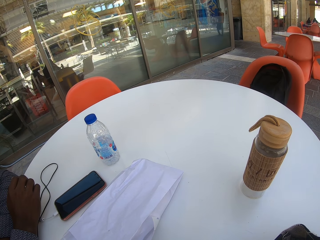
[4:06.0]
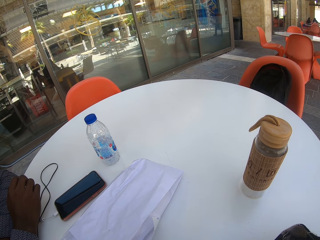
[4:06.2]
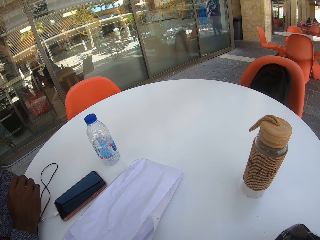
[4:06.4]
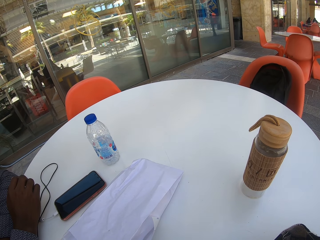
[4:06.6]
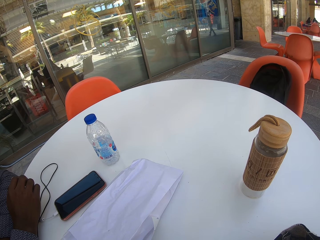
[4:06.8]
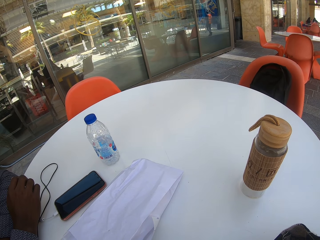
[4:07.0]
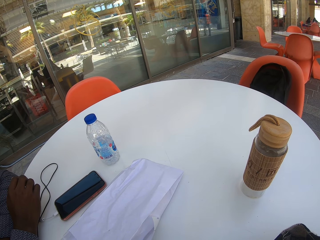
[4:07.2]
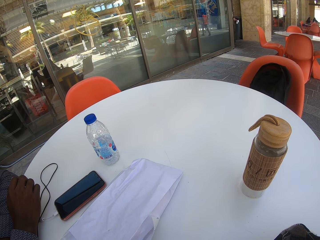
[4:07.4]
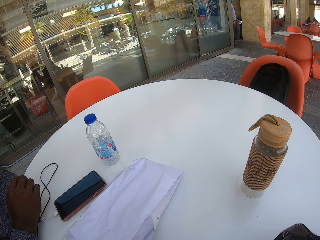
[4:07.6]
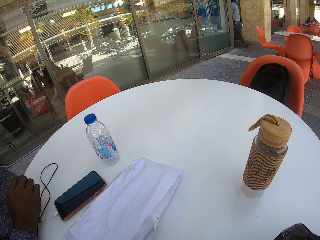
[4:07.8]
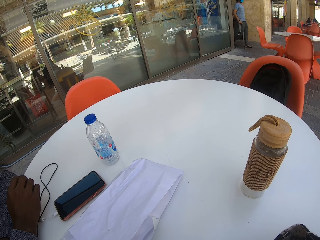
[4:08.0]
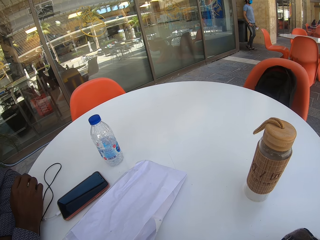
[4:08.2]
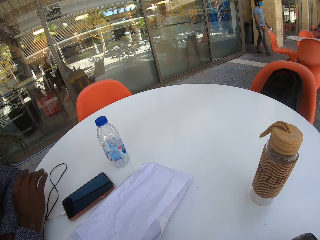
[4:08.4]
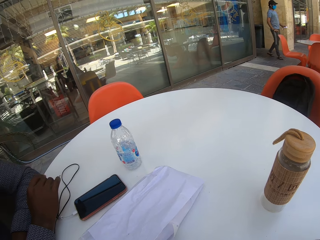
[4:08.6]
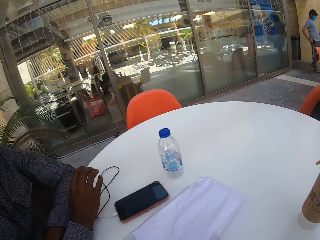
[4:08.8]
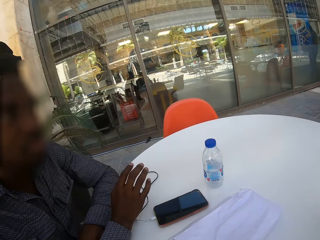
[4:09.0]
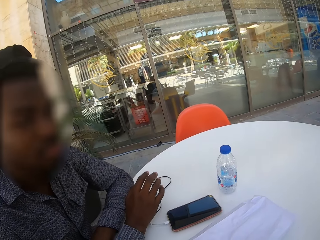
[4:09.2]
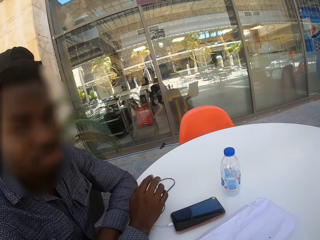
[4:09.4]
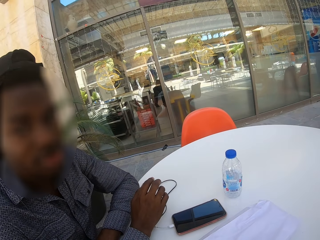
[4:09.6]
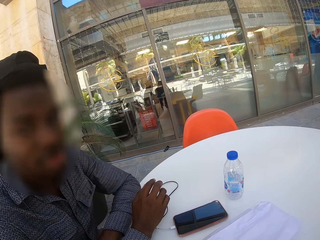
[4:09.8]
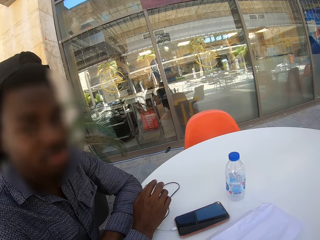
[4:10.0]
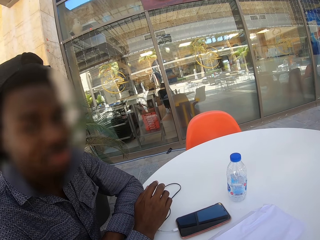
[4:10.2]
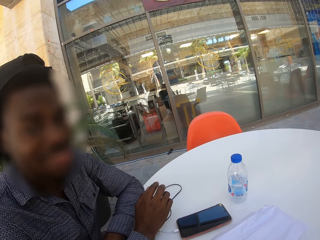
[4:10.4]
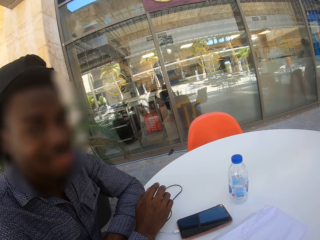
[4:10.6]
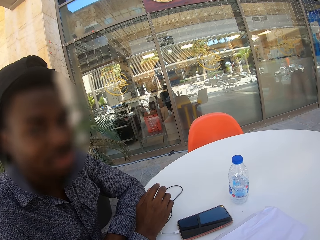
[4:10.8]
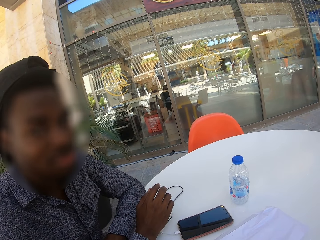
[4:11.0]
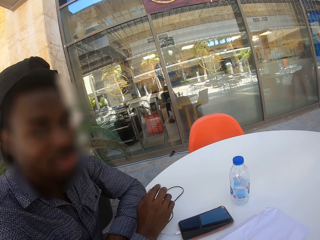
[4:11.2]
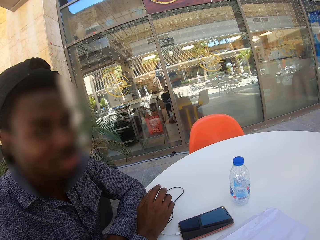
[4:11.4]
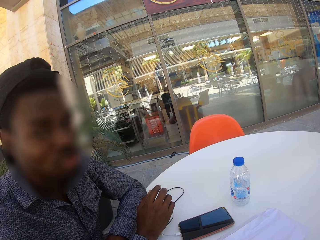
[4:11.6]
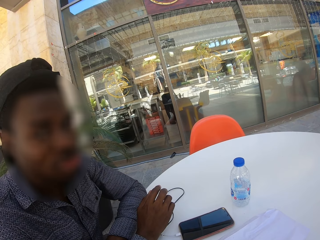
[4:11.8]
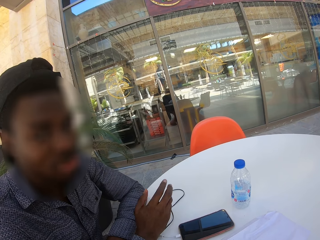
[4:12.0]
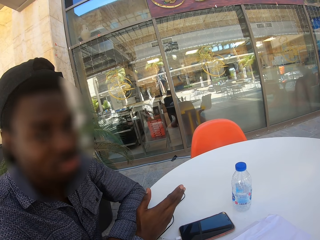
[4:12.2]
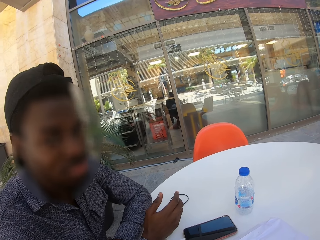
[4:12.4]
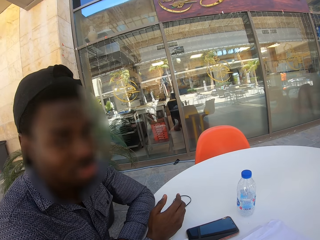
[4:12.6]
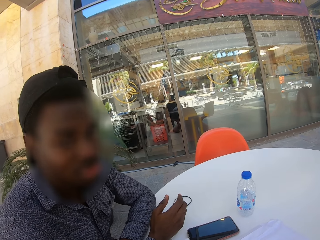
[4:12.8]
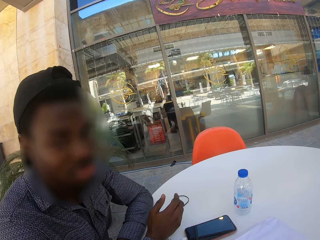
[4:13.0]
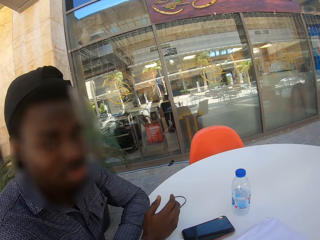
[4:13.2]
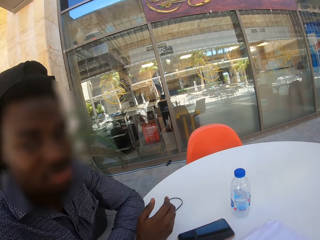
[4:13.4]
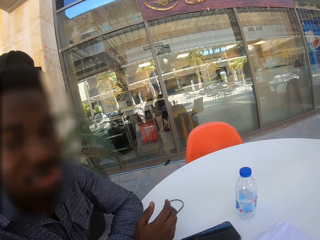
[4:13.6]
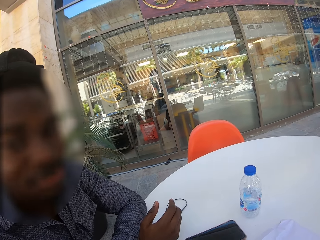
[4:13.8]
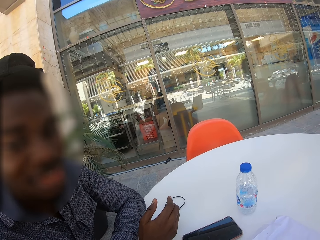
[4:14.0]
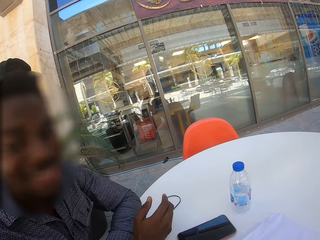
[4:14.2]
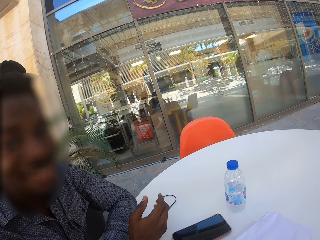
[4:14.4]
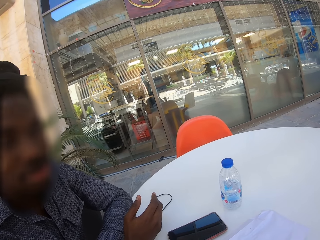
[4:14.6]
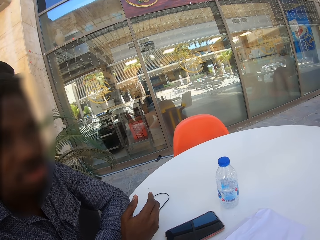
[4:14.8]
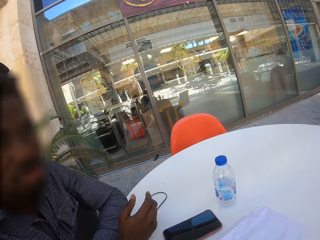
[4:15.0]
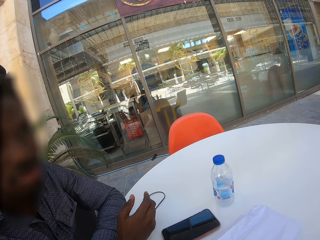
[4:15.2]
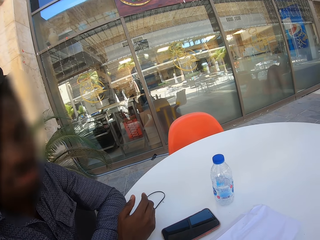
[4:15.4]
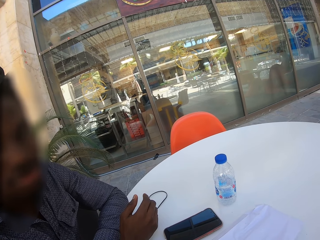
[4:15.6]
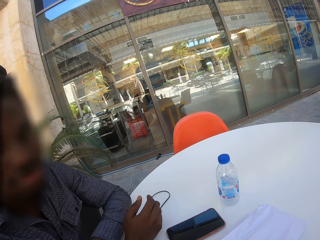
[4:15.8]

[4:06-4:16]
A man moves the fingers and talks.

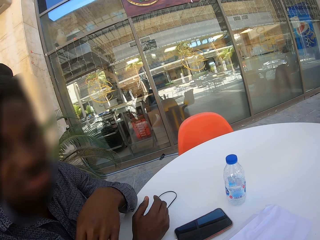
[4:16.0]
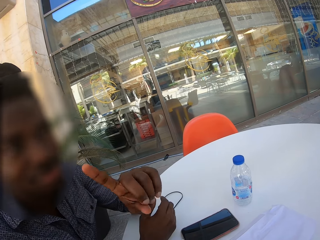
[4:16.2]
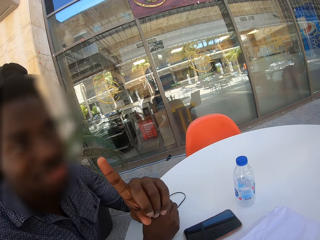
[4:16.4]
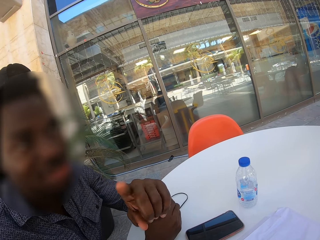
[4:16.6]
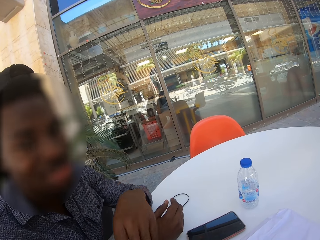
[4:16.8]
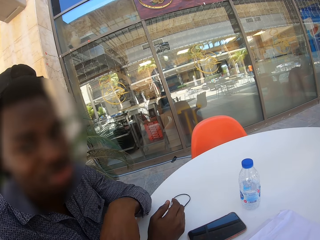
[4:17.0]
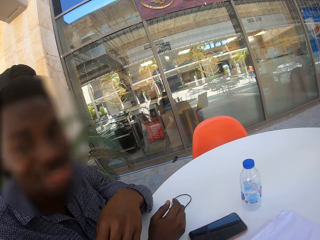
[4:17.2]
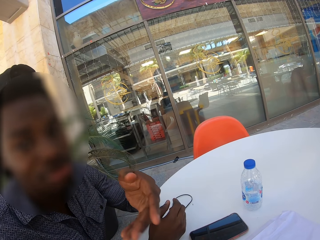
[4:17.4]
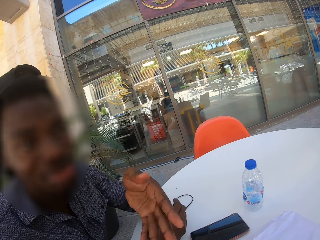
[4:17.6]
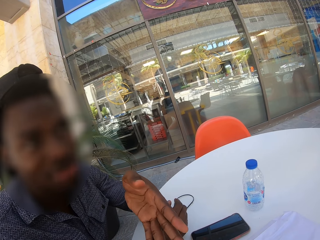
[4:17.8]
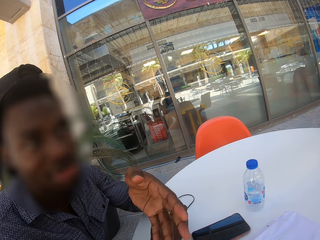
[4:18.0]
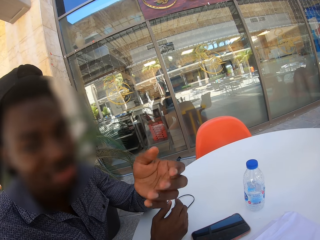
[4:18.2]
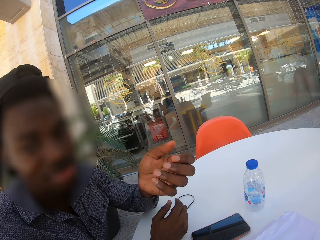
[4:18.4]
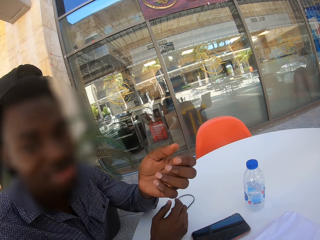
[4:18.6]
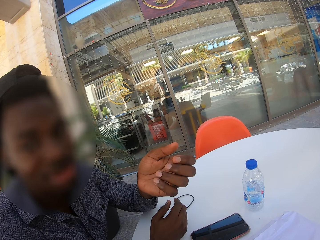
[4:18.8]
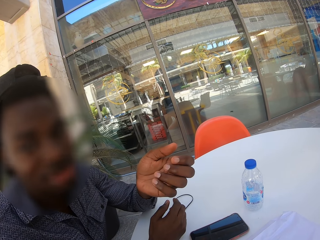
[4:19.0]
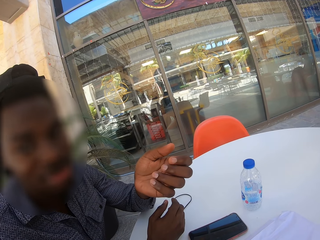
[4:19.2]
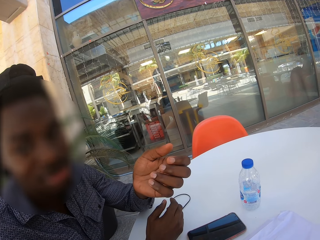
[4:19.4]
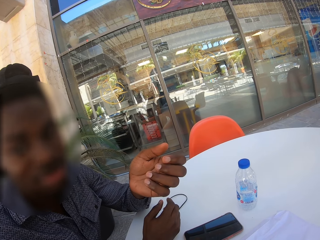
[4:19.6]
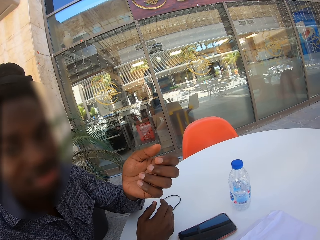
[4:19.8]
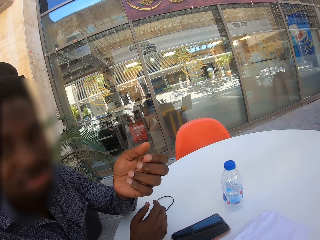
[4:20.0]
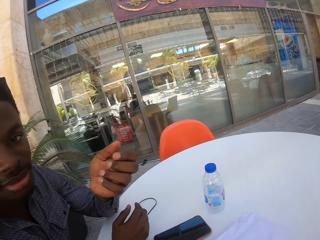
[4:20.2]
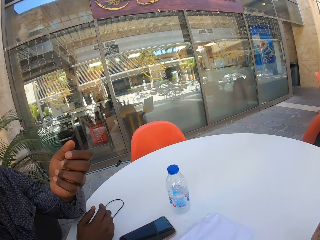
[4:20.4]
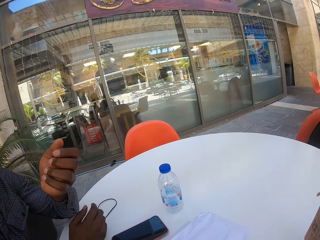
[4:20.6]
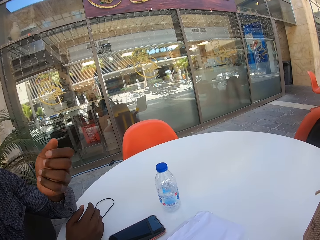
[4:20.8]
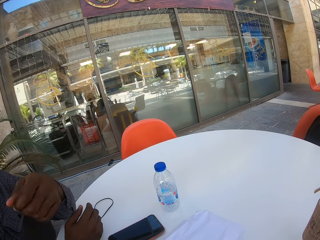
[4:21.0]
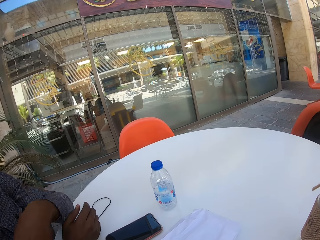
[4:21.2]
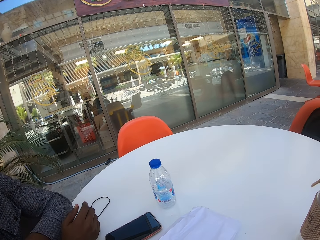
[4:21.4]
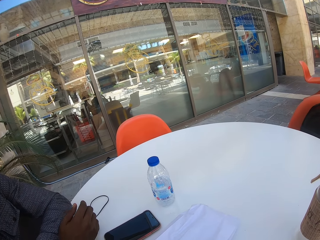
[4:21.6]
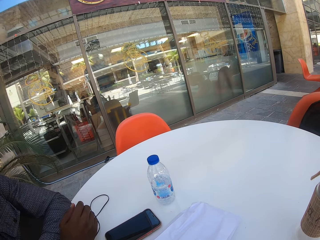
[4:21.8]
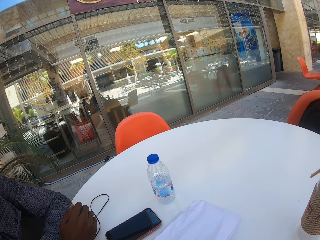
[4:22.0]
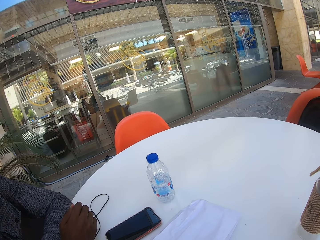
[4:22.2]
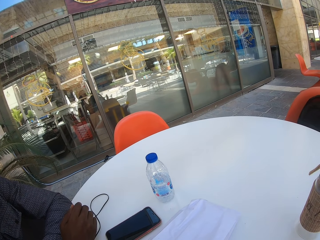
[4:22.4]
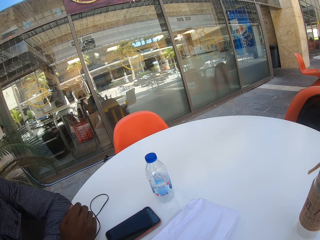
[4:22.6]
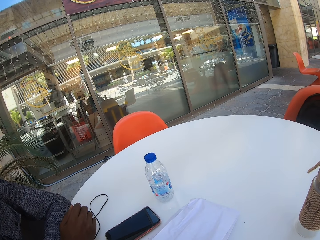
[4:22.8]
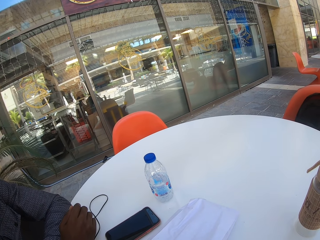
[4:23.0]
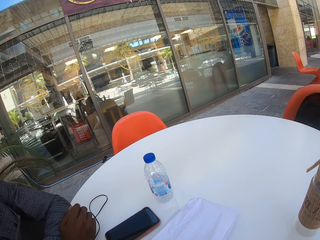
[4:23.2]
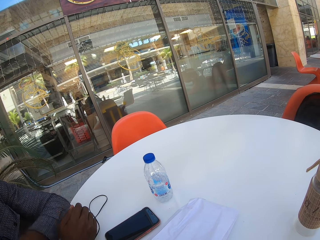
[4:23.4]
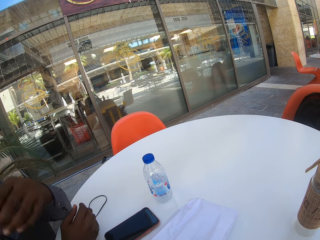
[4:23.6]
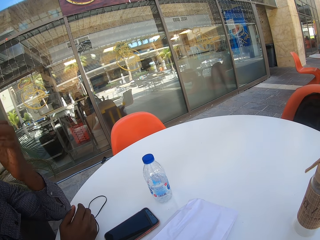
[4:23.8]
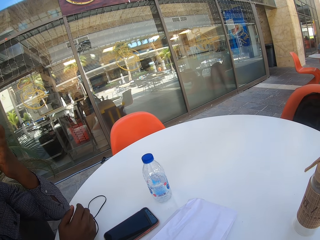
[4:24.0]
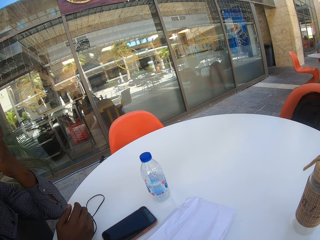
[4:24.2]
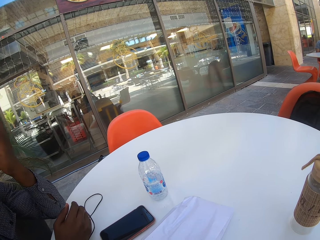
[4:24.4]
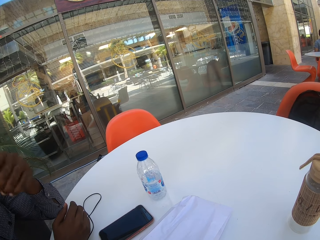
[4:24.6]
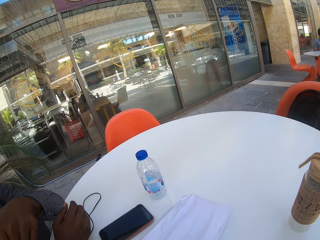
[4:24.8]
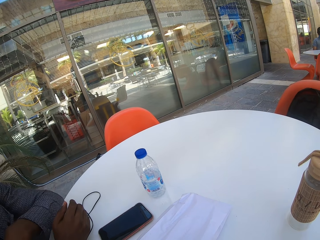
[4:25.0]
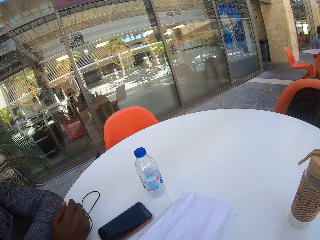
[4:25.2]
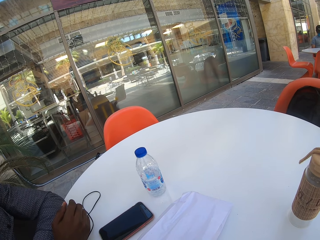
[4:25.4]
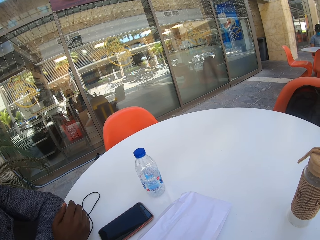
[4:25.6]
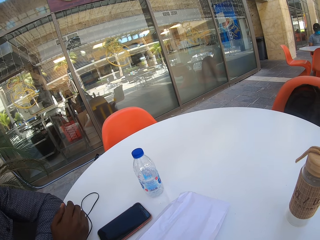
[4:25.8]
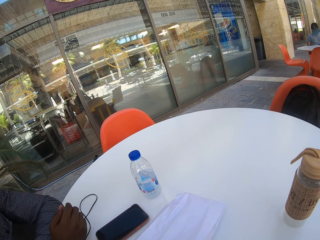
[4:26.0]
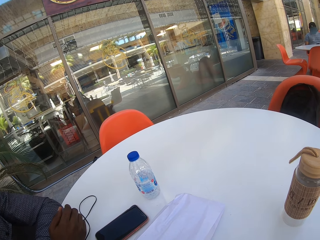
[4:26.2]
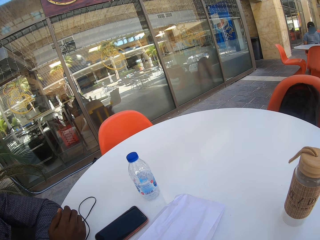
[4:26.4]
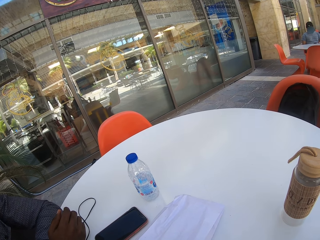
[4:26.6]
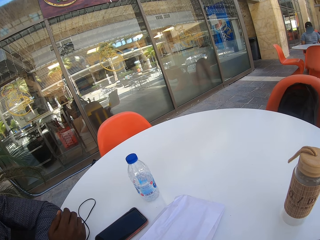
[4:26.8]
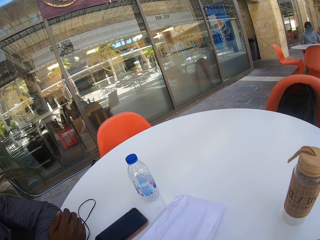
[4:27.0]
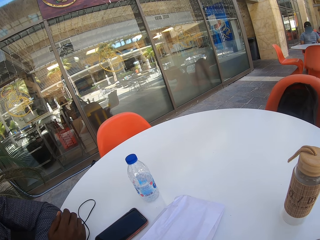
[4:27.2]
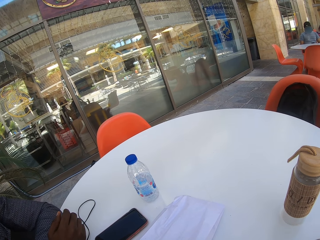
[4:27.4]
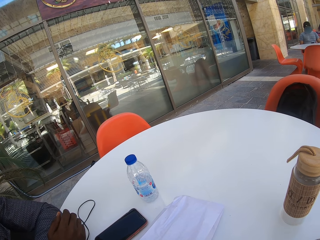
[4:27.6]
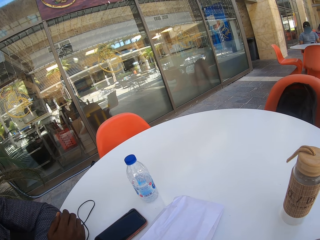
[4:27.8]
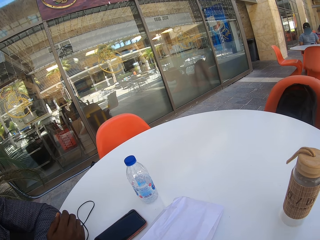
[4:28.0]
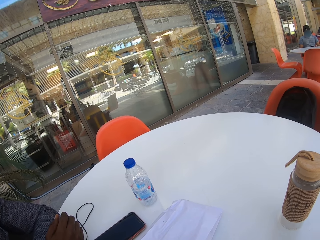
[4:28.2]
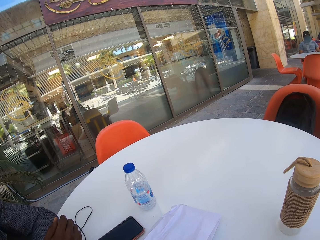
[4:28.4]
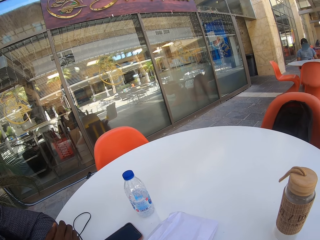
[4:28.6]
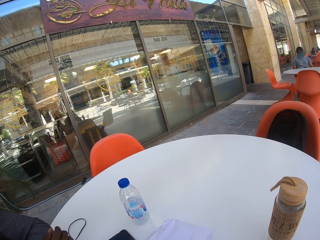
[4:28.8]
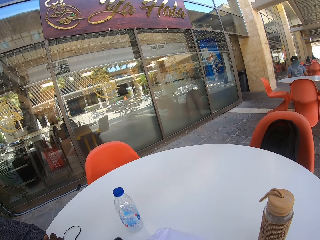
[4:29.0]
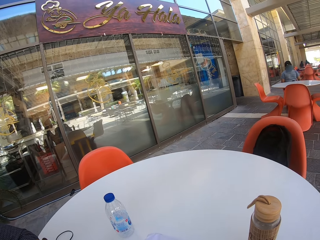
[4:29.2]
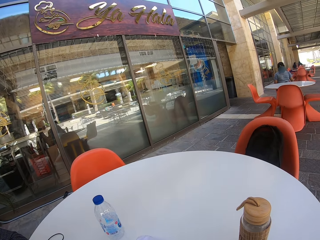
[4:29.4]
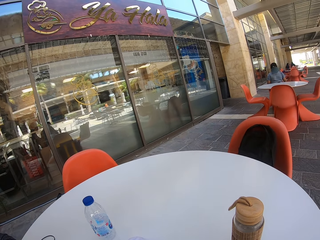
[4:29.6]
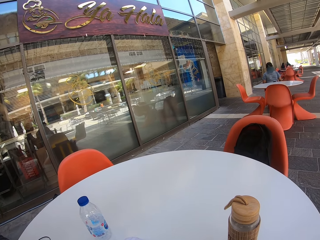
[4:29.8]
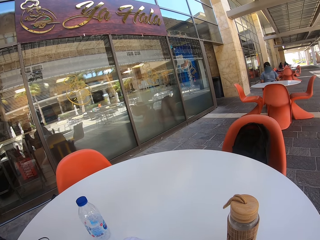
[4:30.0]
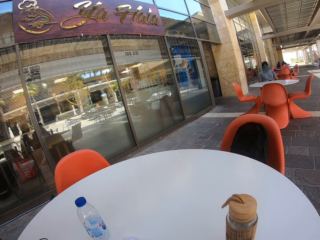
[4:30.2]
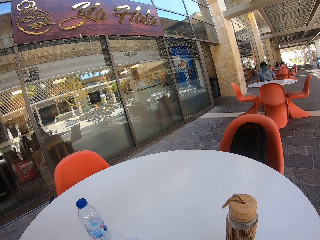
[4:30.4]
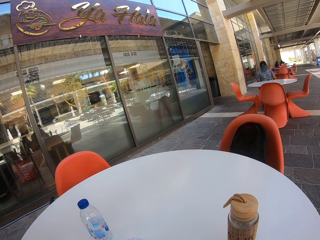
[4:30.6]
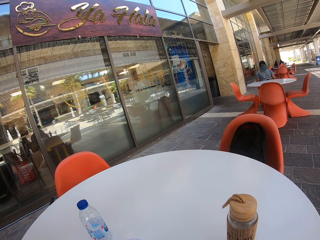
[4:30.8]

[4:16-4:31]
The man moves the hand.
